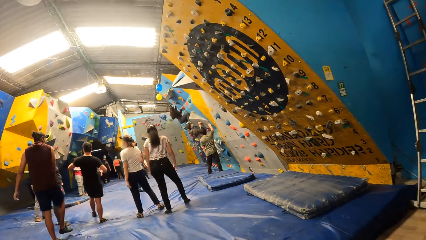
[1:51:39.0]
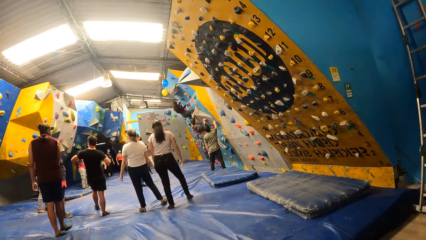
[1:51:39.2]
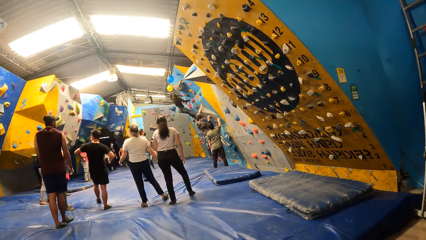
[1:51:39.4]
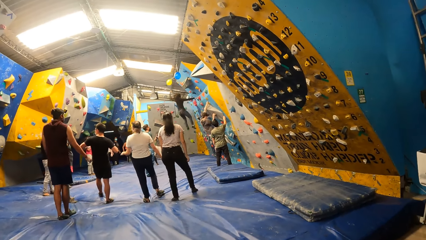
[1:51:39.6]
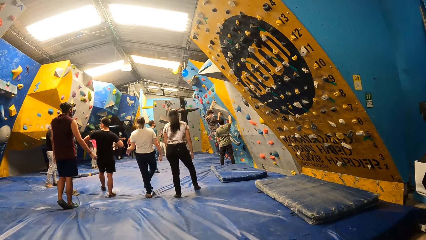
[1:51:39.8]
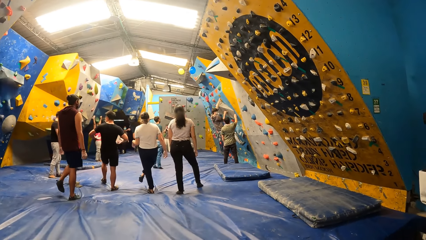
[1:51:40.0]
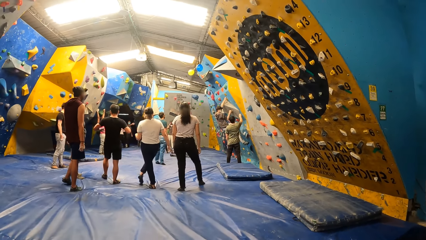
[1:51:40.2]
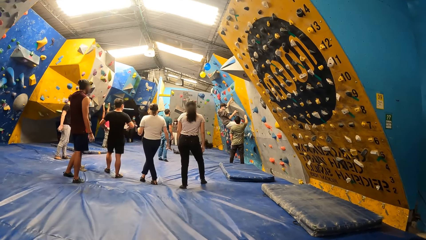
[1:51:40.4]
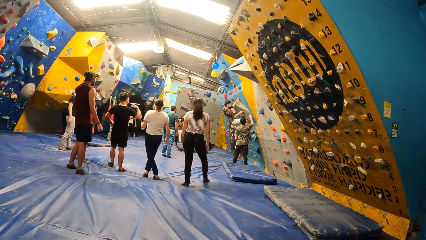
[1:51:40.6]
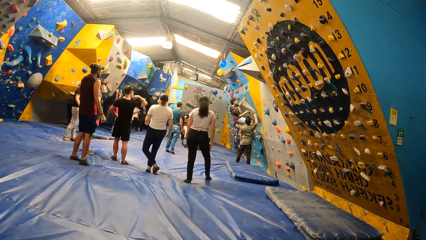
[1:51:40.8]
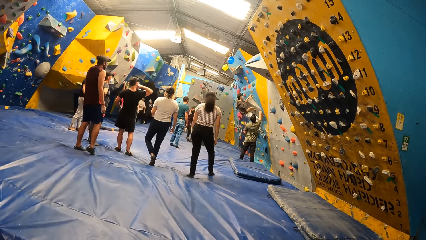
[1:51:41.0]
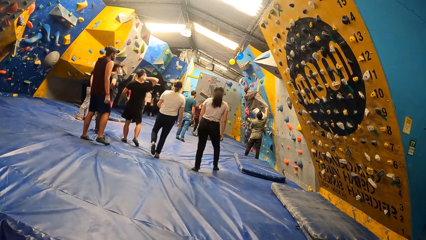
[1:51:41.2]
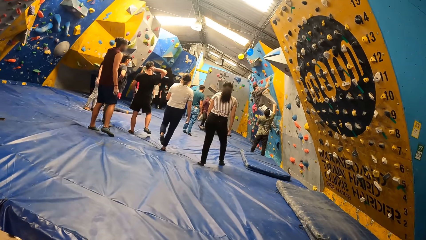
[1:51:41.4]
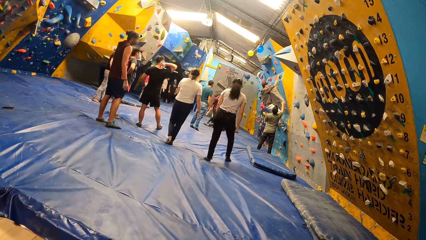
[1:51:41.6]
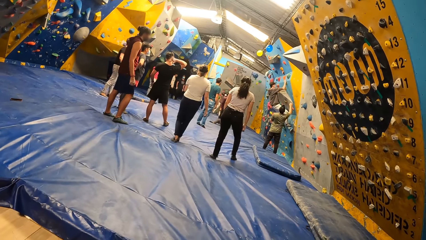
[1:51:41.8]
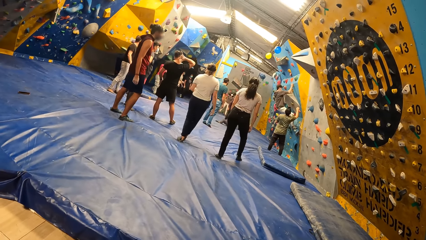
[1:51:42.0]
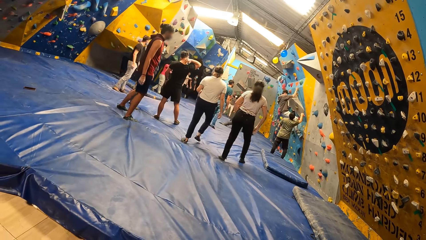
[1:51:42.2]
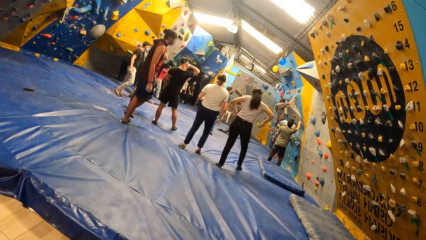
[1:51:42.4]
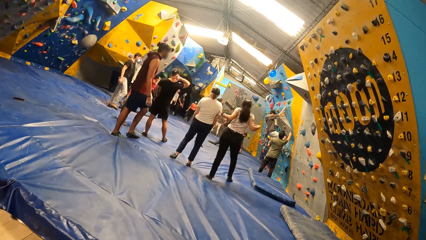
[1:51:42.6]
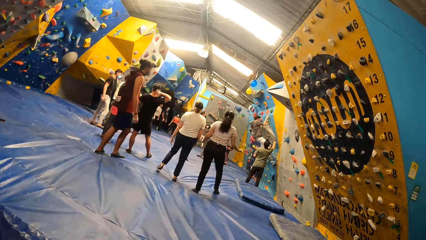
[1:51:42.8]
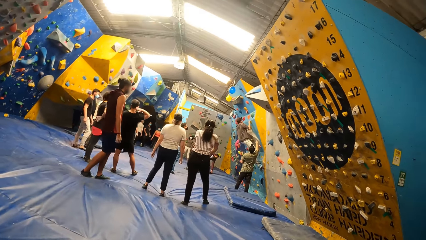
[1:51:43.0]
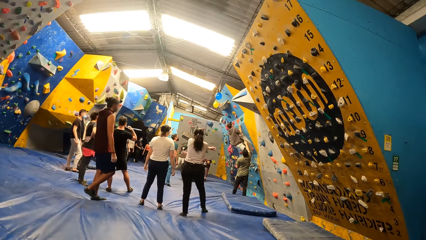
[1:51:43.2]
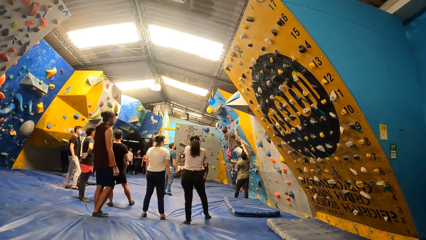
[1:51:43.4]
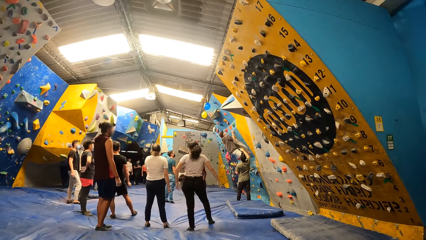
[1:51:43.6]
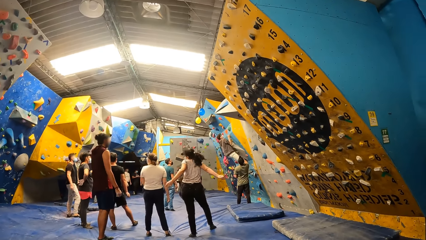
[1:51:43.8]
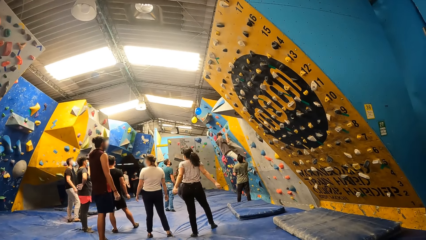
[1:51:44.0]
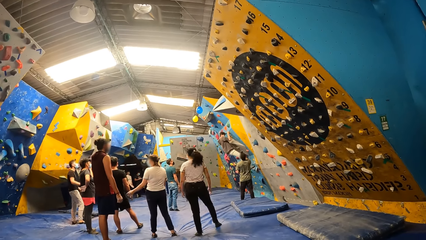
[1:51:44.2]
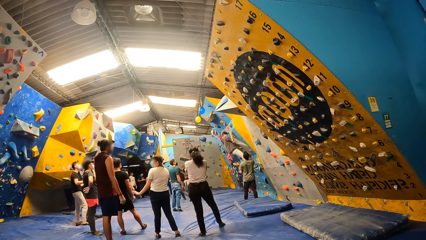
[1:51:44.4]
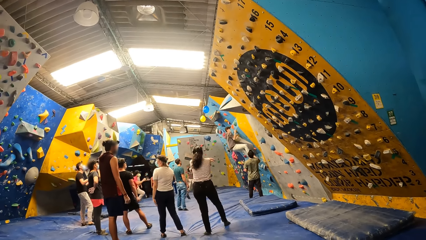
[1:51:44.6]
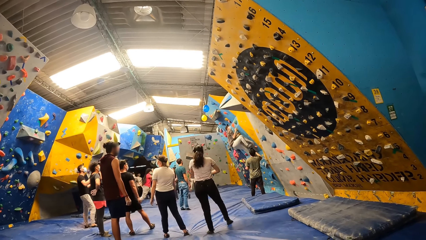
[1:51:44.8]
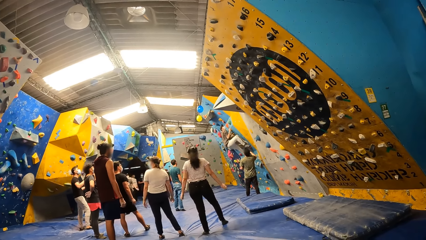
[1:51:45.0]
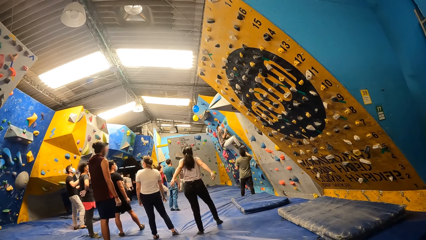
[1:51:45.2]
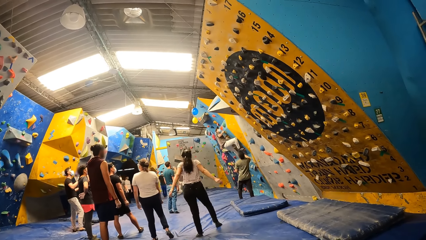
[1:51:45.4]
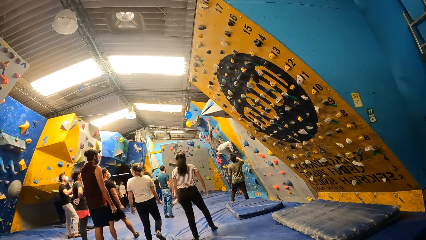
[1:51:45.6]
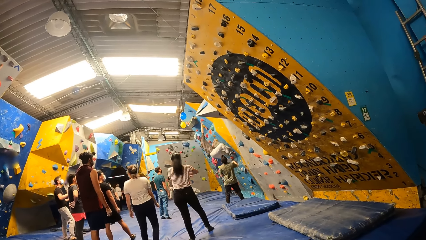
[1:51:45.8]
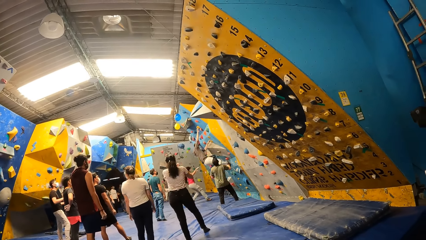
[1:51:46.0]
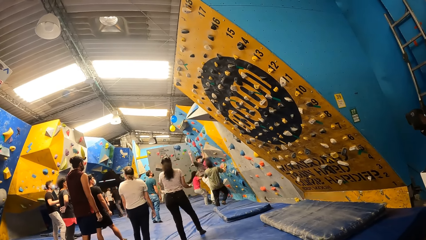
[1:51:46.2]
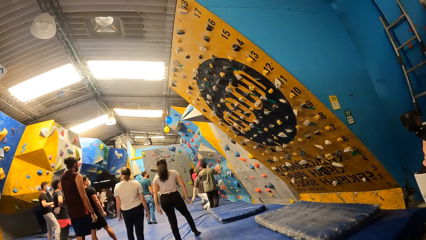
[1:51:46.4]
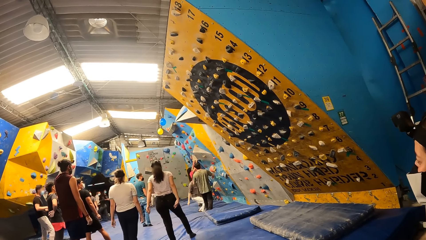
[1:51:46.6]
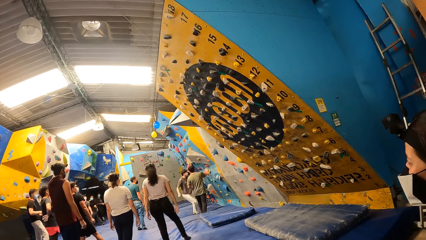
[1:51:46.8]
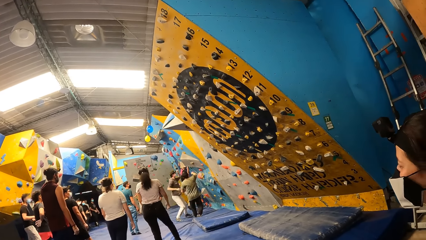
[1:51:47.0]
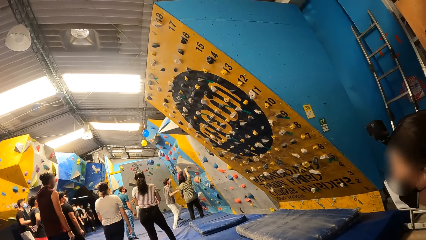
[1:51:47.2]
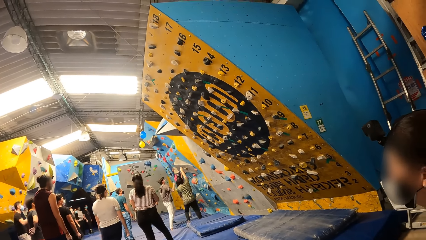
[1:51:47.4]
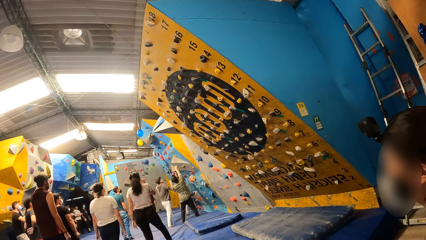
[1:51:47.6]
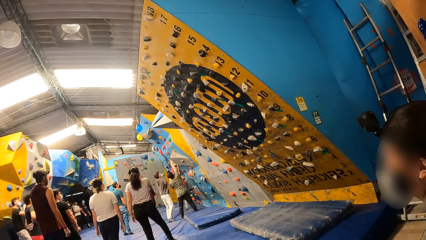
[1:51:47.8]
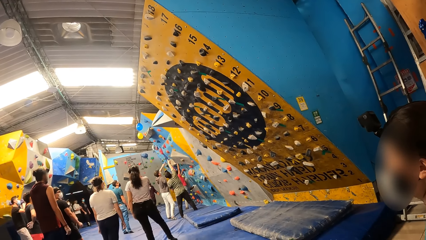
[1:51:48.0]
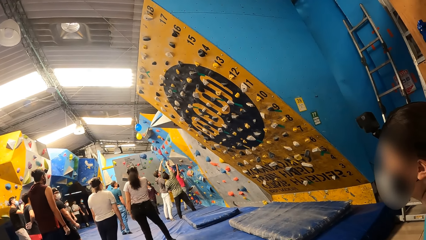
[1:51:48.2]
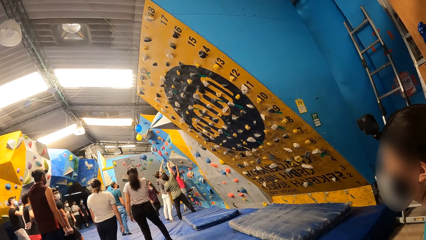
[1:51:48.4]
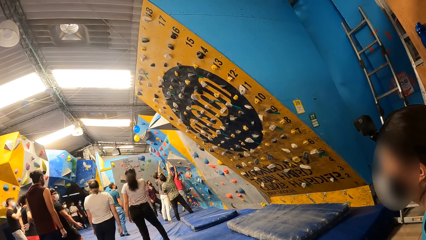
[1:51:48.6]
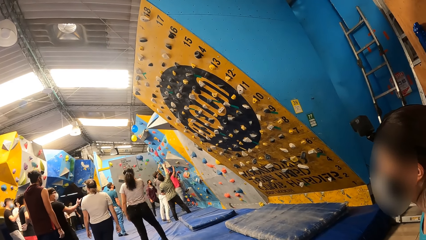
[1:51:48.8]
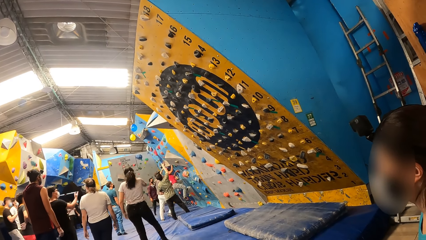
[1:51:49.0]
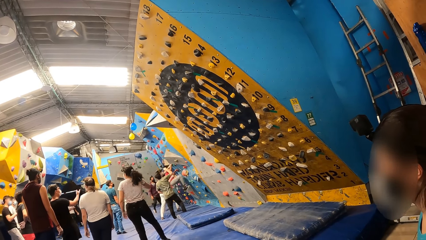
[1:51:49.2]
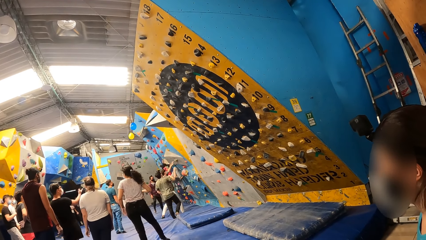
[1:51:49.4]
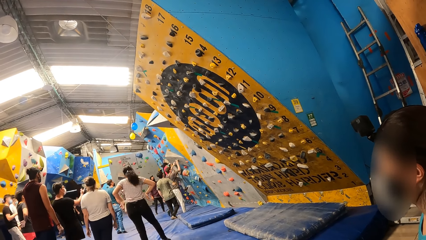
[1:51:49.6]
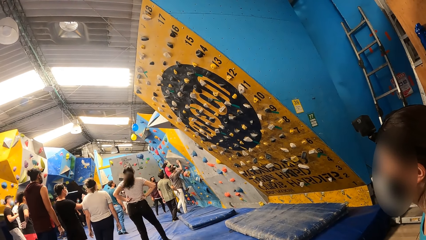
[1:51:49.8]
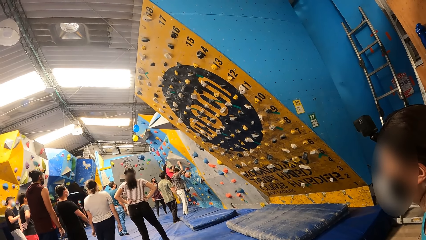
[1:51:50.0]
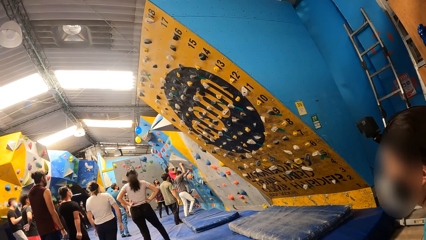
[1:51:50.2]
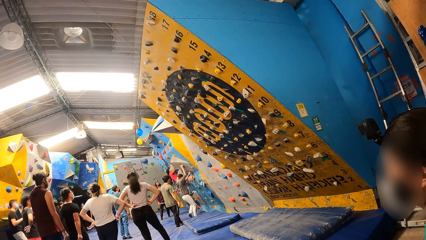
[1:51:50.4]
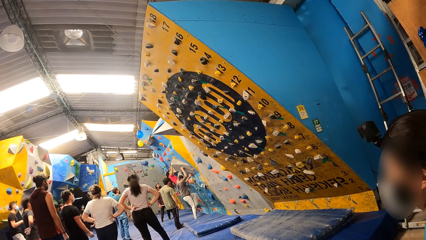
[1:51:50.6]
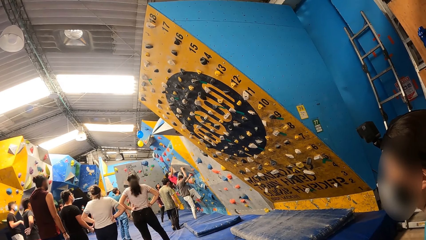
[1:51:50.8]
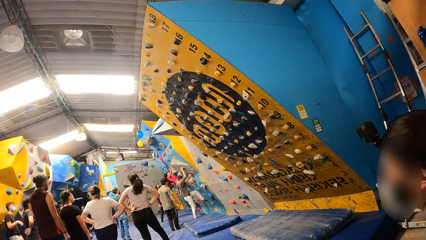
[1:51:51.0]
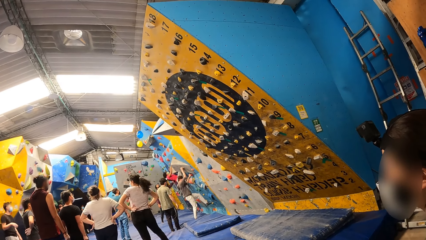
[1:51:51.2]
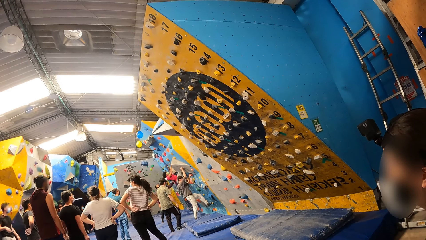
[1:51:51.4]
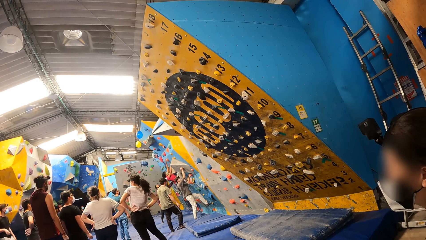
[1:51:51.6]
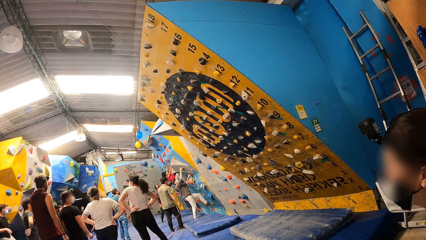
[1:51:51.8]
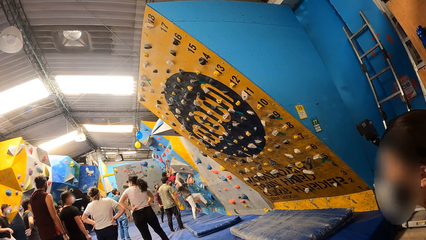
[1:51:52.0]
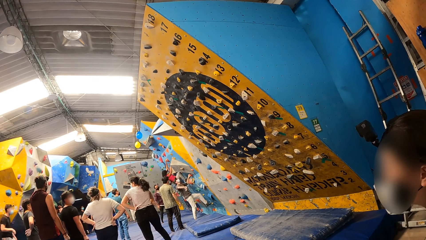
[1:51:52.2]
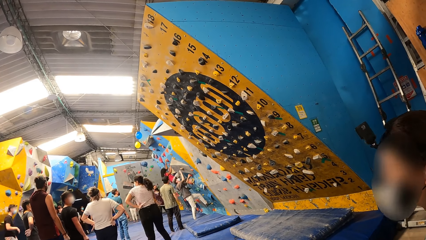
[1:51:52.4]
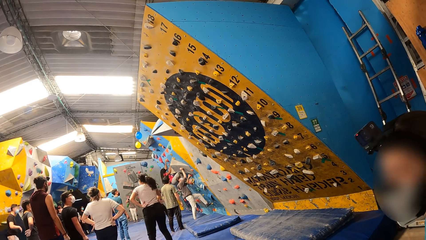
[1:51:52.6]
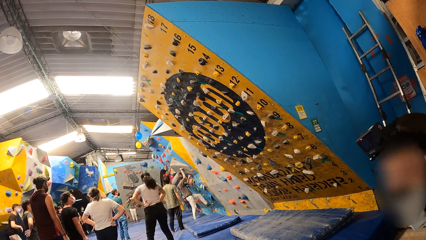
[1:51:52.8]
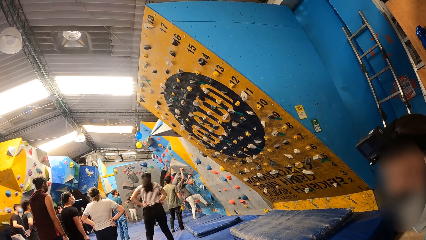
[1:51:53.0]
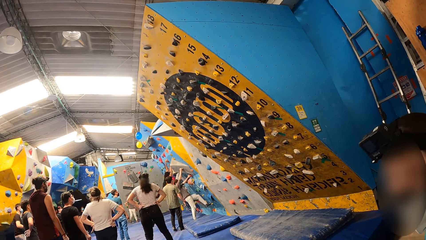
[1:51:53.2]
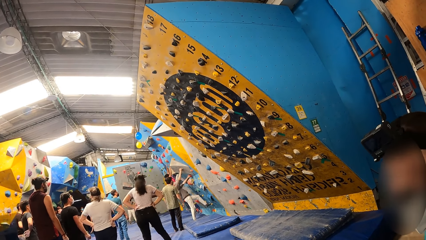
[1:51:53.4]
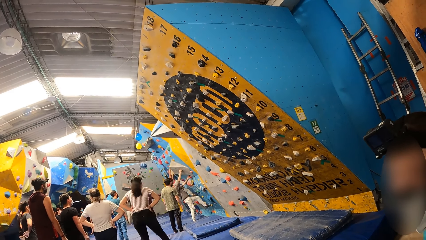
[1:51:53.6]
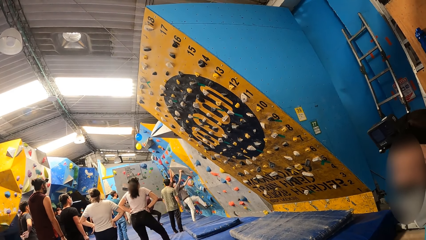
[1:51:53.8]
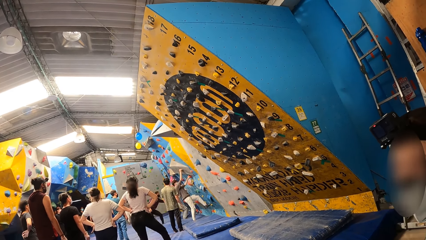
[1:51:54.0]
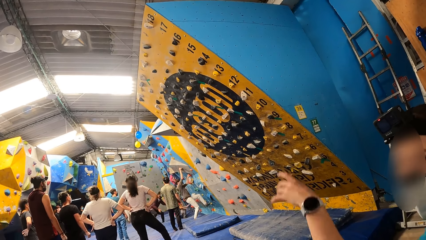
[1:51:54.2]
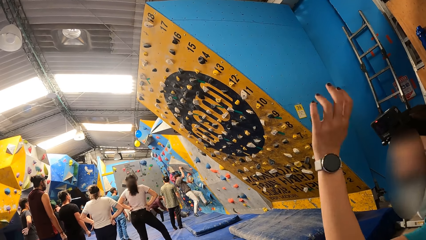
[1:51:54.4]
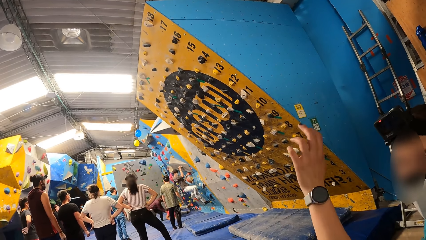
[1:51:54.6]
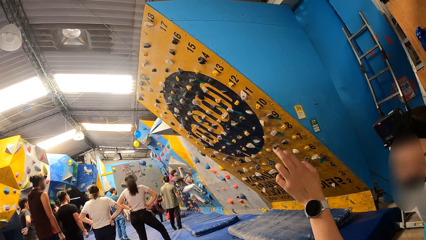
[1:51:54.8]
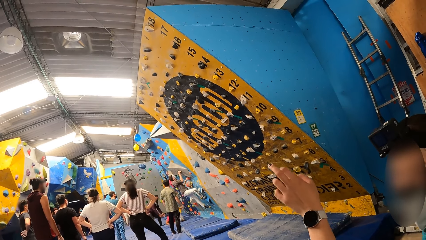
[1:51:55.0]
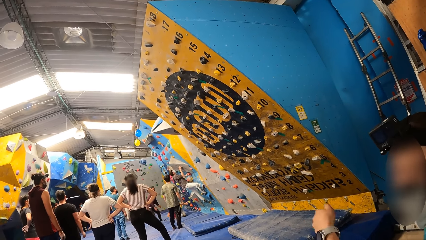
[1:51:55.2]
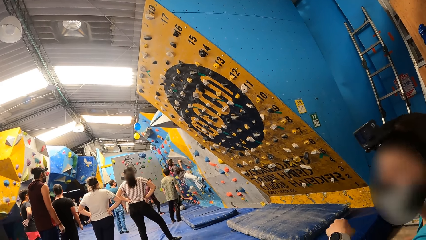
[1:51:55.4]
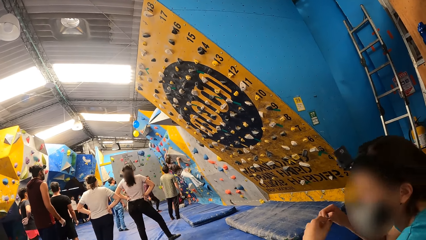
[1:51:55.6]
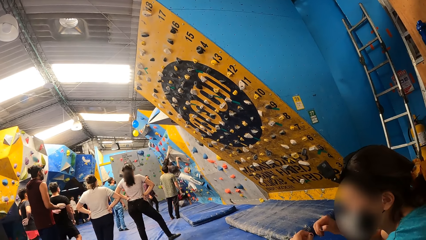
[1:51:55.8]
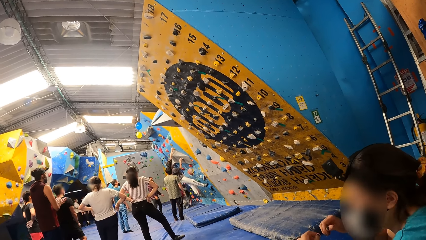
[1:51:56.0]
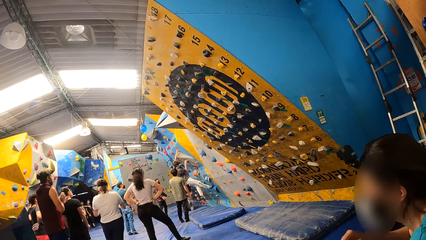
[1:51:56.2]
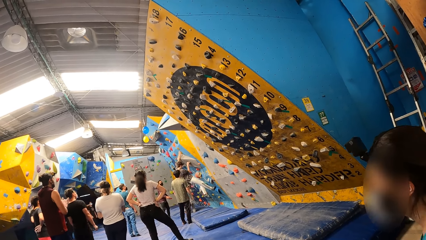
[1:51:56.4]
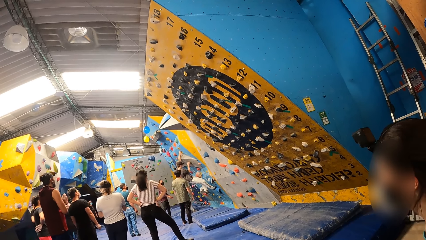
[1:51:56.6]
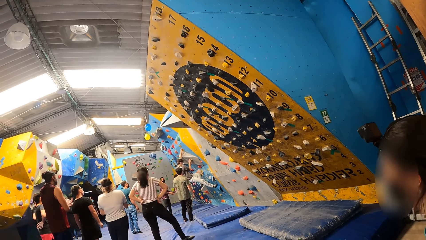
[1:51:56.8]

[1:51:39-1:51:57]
A man interacts with another man. The woman touches the balloon with her left hand. Another woman boulders the wall. The other man boulders the wall. The camera wearer interacts with a woman. The other man boulders the wall again.
